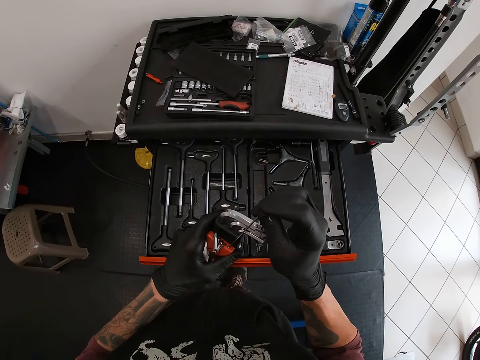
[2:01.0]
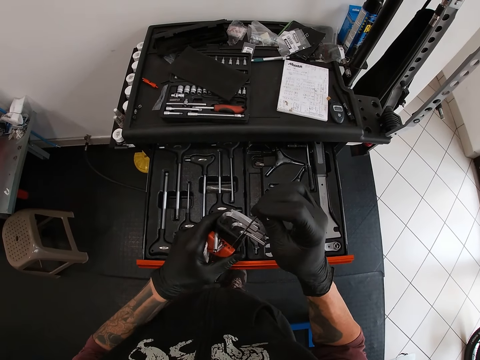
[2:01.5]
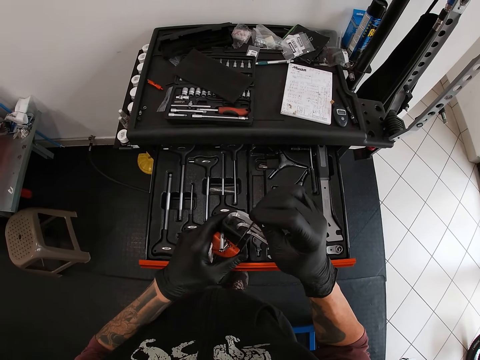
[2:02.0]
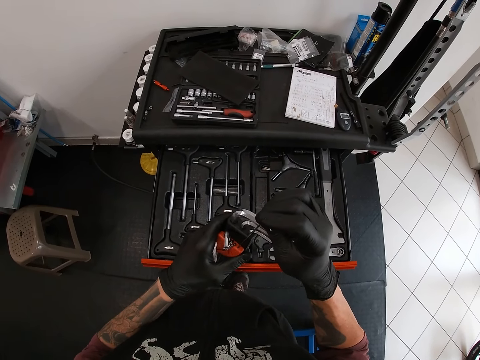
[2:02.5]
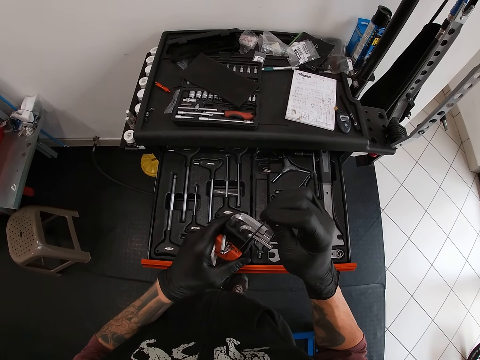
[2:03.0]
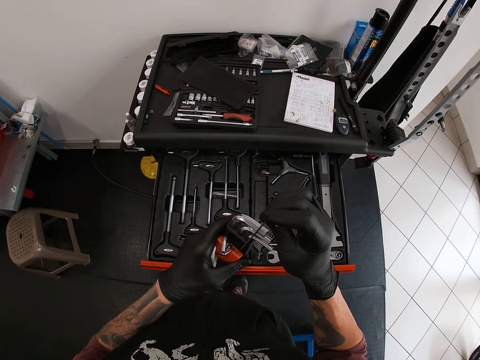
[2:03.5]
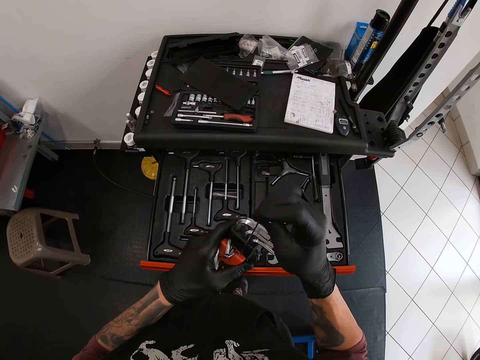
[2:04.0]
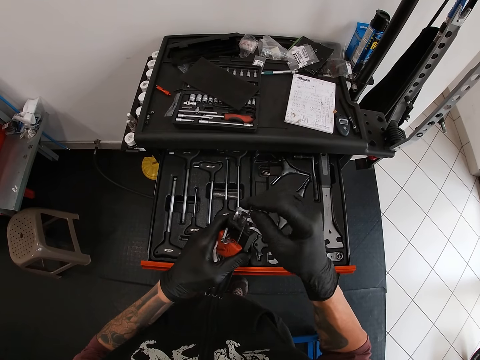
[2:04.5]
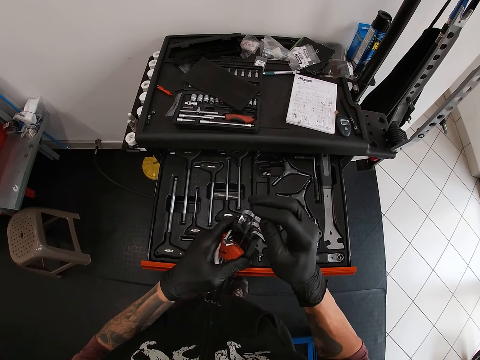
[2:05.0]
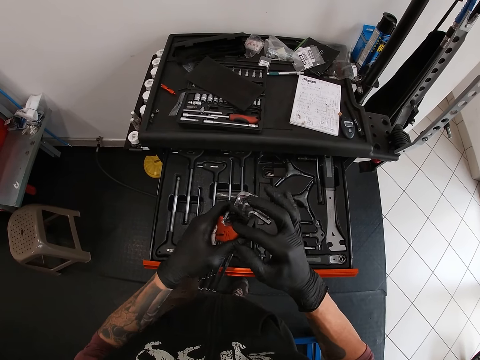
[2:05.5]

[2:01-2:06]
The camera wearer puts a metal rod inside the wrench.

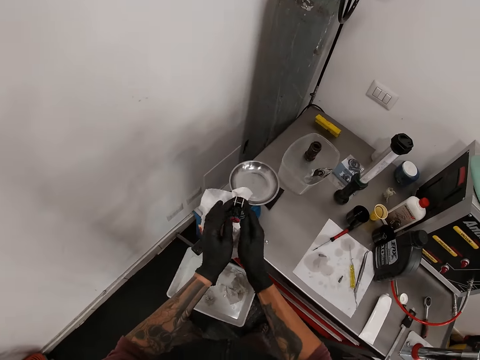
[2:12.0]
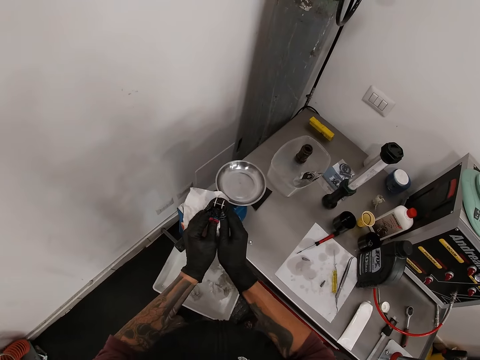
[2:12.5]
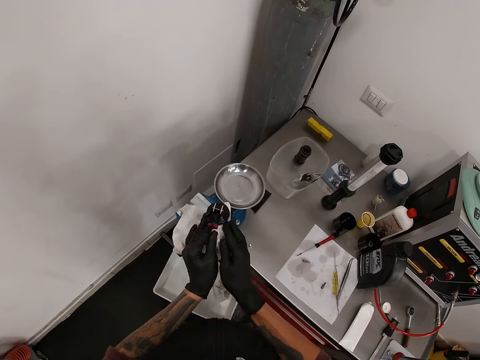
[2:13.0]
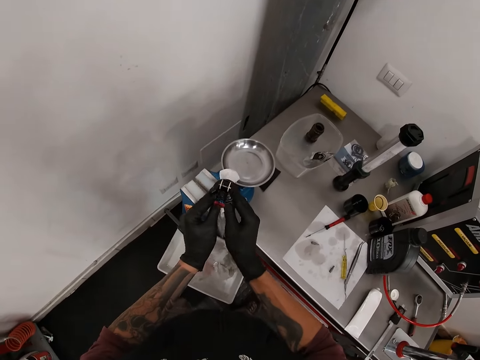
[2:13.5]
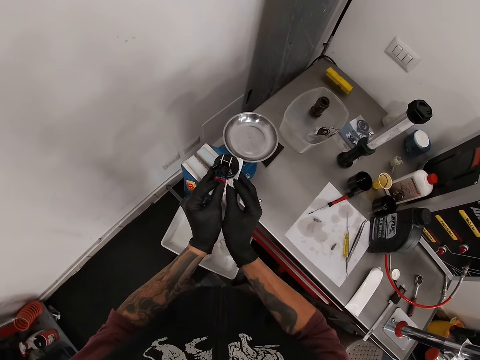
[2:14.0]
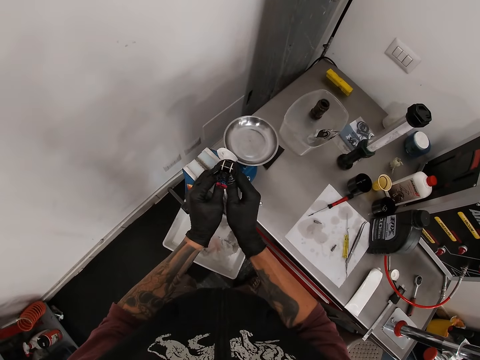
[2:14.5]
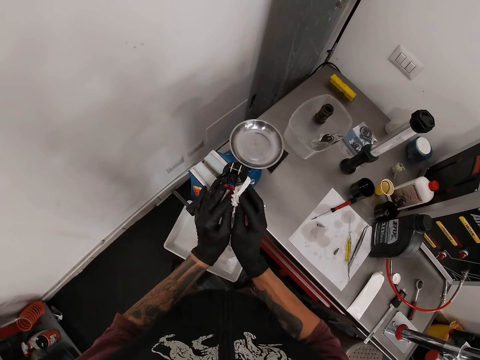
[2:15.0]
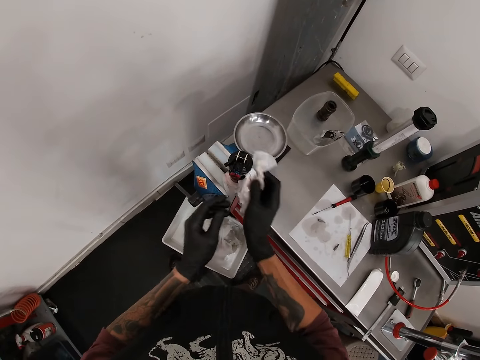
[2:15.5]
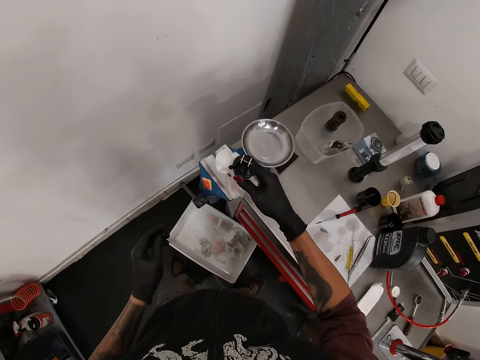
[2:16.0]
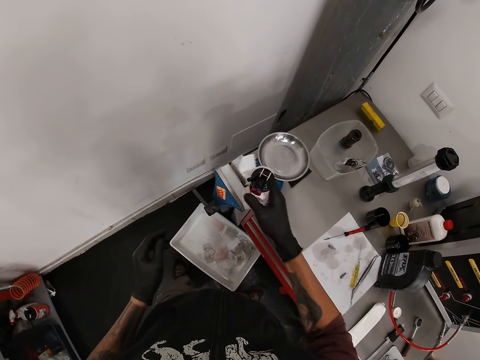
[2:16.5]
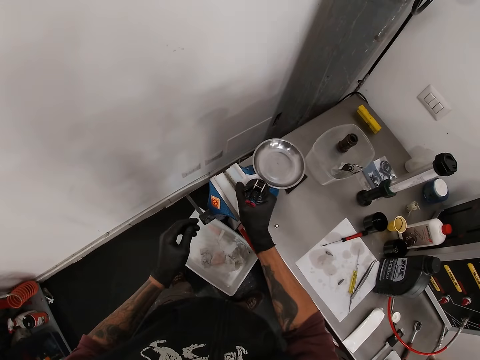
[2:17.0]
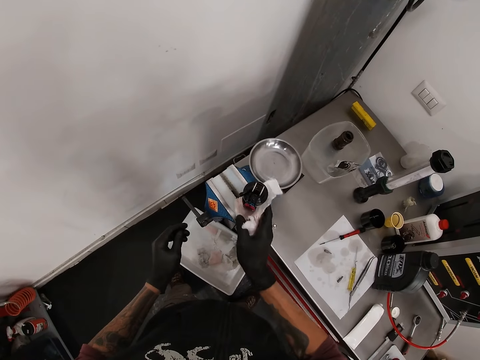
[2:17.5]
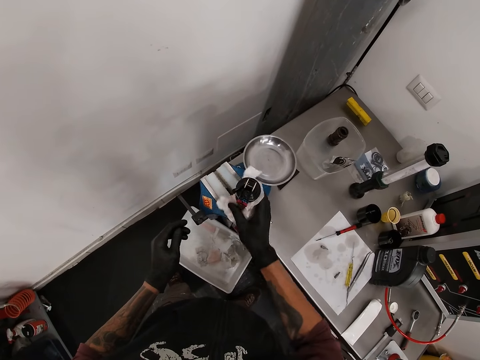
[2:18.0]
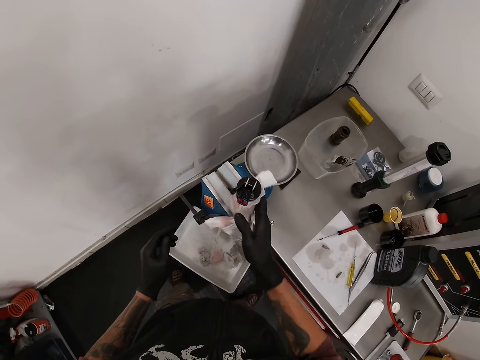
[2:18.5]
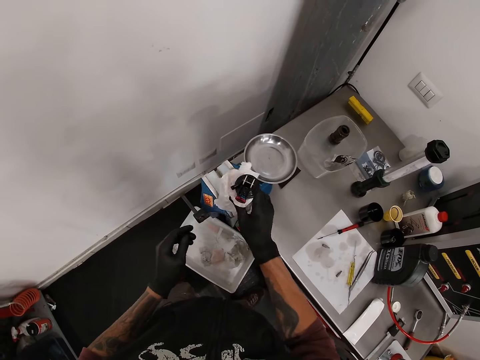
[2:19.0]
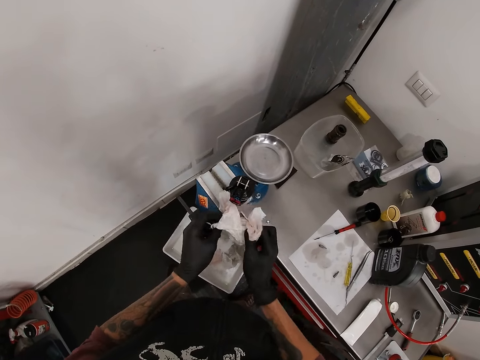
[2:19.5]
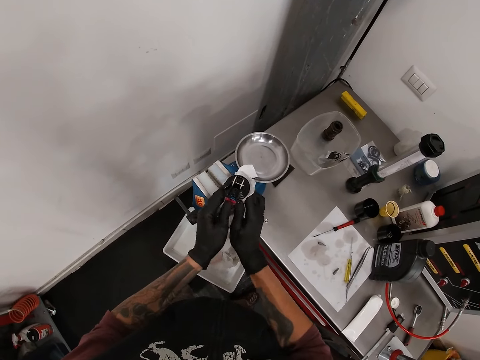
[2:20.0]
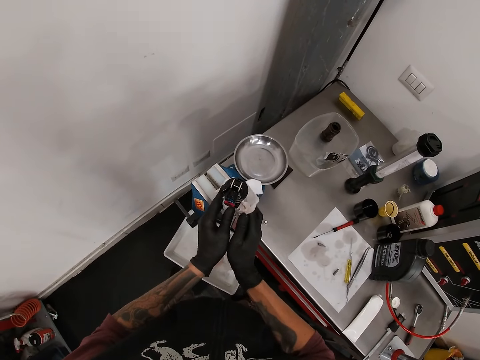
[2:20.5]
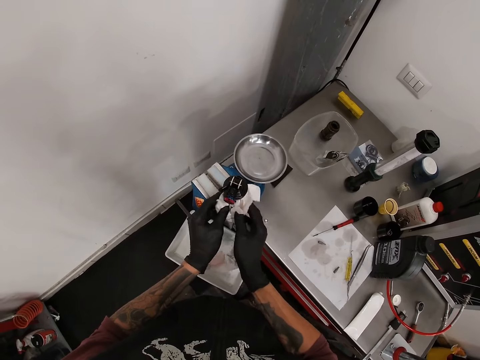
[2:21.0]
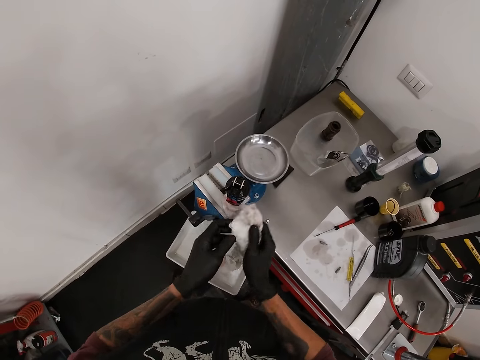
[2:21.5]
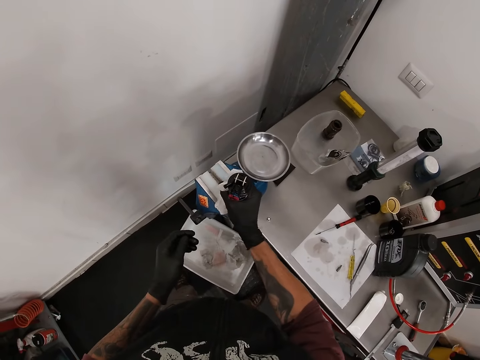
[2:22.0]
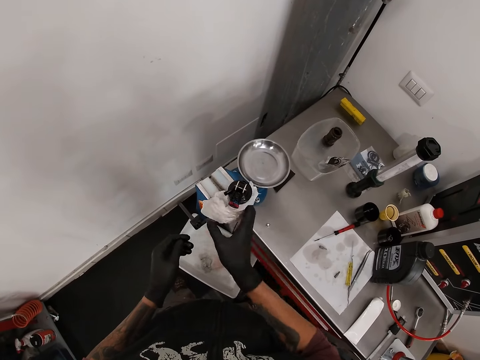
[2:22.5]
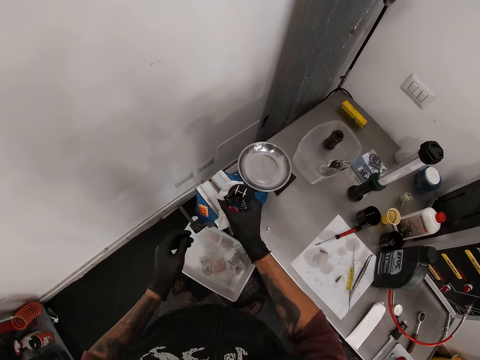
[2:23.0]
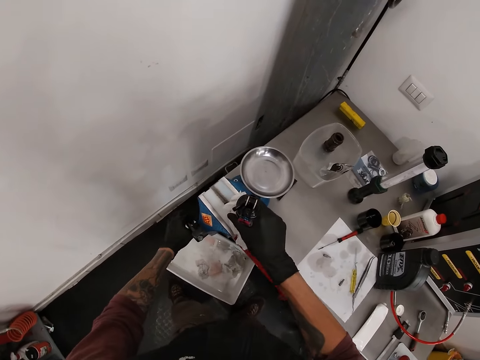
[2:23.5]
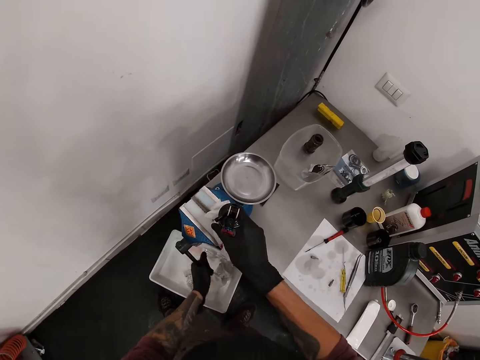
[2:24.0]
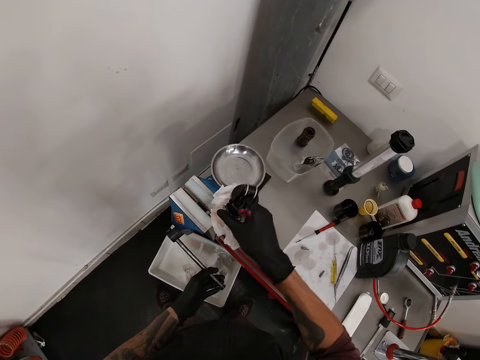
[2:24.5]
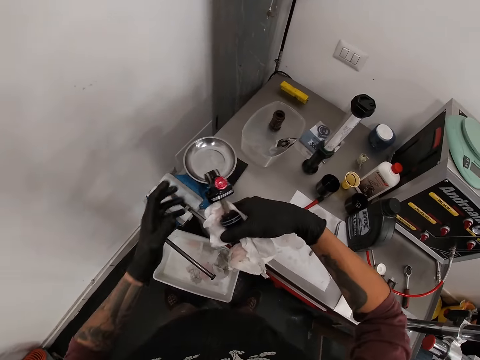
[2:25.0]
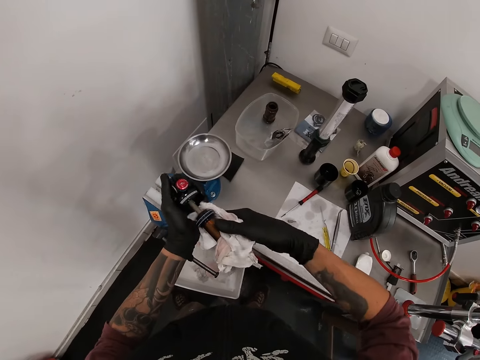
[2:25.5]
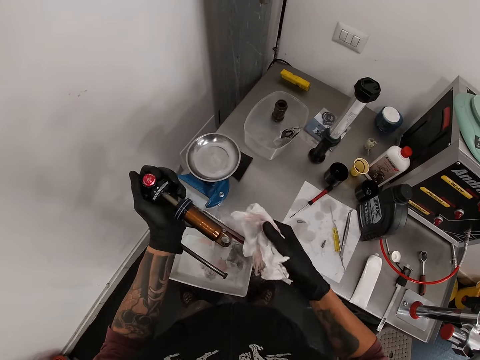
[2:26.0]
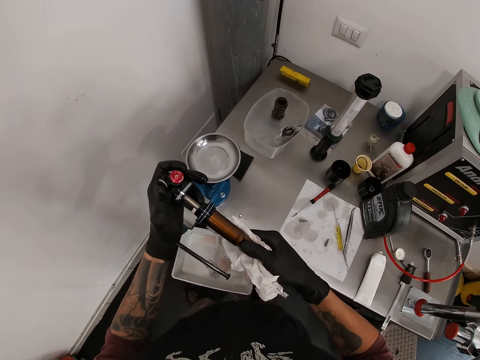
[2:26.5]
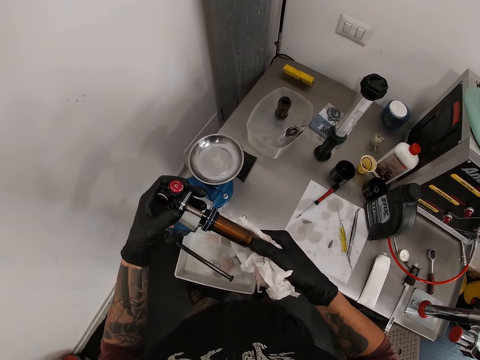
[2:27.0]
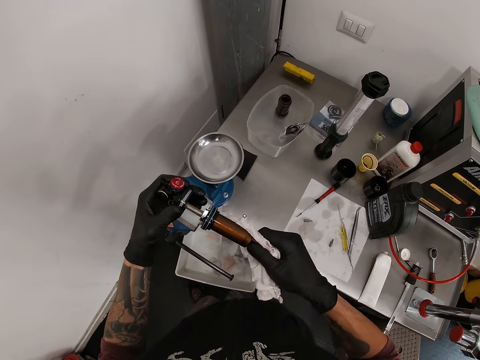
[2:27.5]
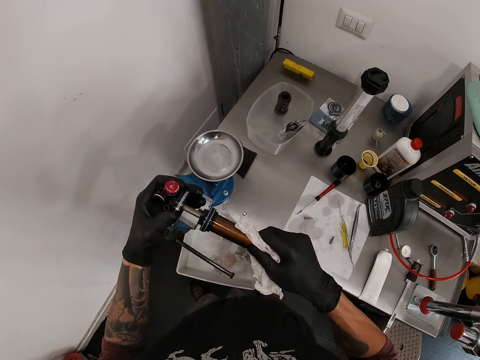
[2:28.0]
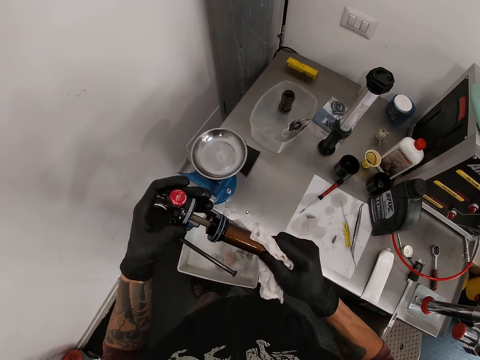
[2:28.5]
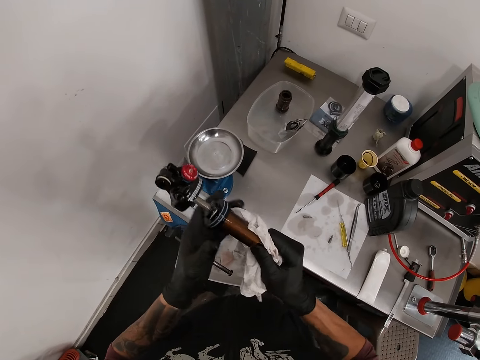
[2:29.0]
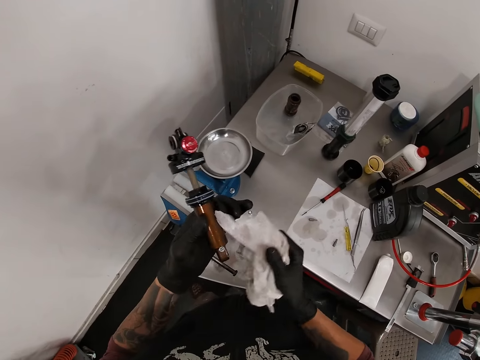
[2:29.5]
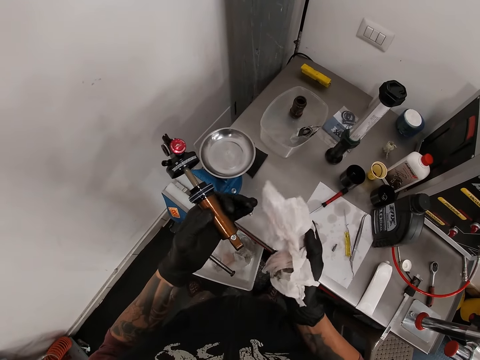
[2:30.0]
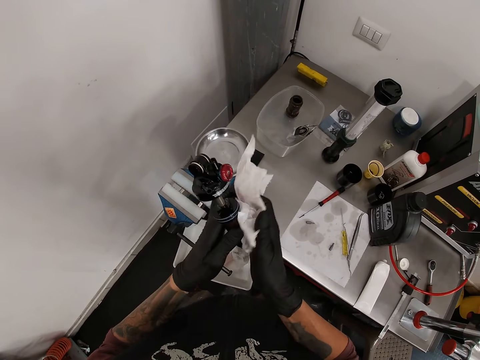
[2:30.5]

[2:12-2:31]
The camera wearer cleans the axle with the nylon in his hands. He touches the stand with his hand. He wipes the stand with a tissue. He moves the handle of the machine with his left hand. He takes the axle out of the machine with his right hand. He cleans the axle with the nylon in his right hand.

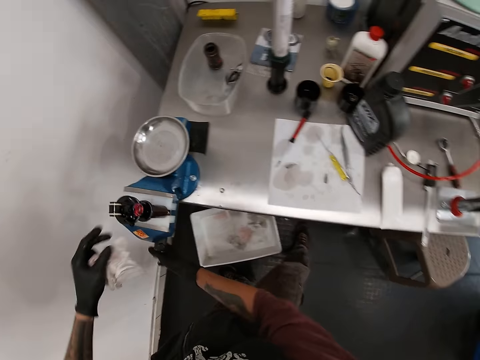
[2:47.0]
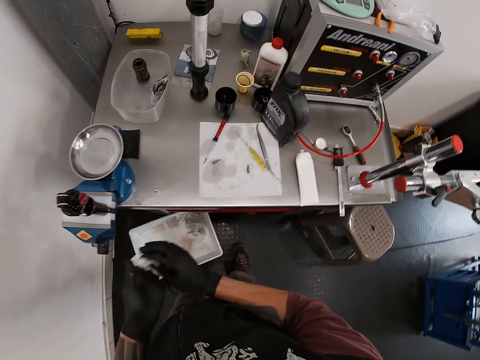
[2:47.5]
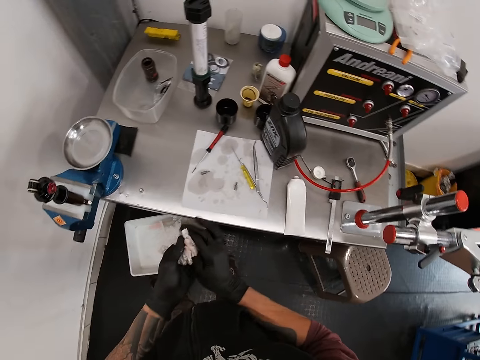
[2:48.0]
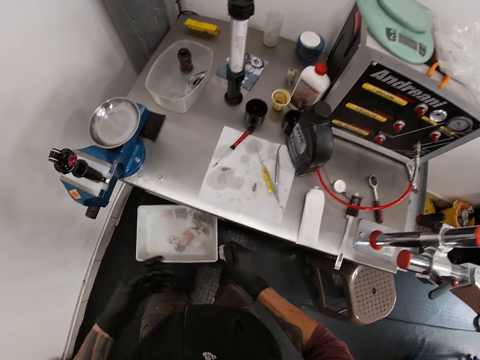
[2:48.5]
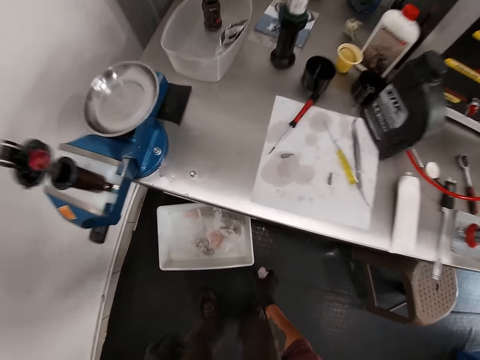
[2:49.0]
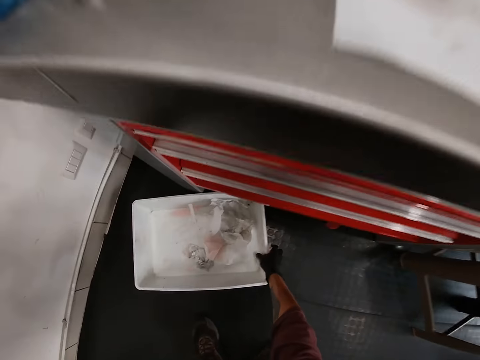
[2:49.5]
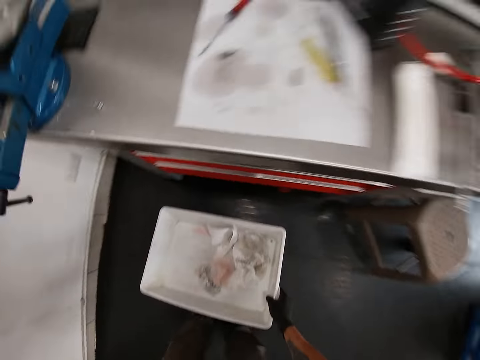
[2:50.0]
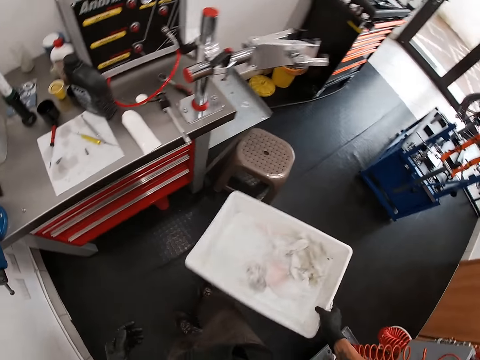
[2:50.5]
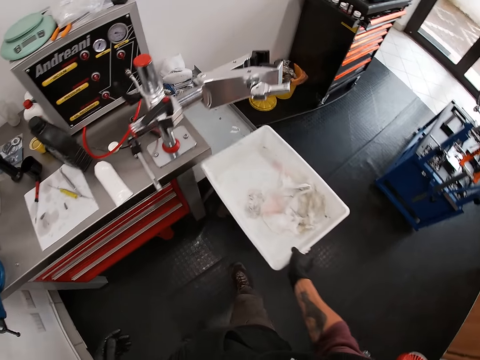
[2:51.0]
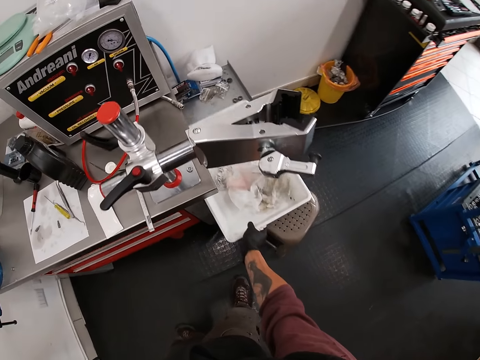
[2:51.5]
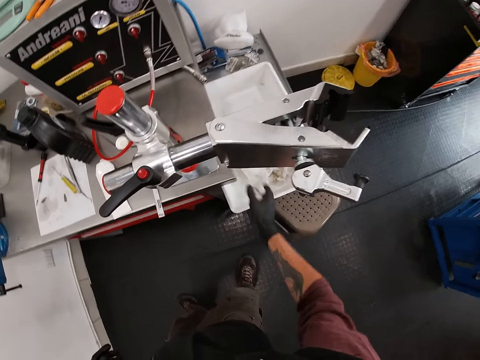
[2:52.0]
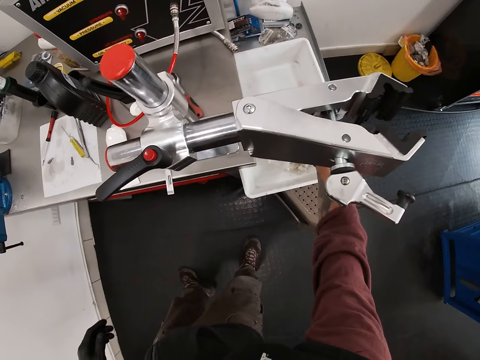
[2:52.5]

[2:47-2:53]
The camera wearer rumples the nylon with his hands. He carries the tray on the floor with his right hand. He takes the plastic sheet on the floor. He keeps the tray on top of the stool with his right hand. He puts the plastic sheet on the table. He takes a white paper from inside the tray with his right hand.
